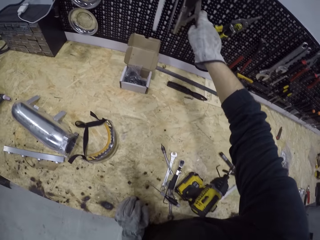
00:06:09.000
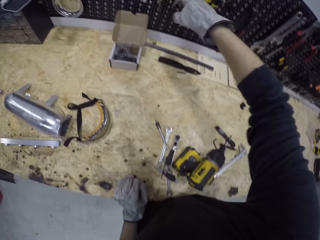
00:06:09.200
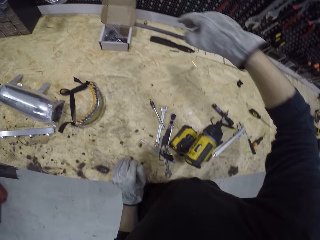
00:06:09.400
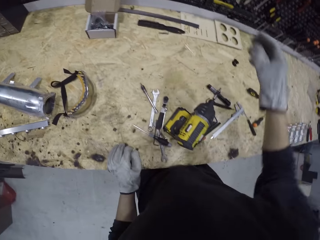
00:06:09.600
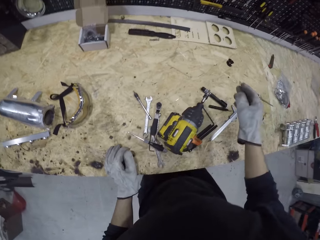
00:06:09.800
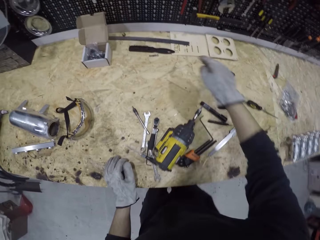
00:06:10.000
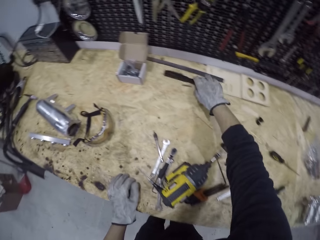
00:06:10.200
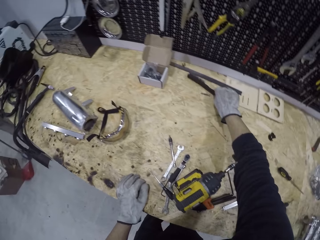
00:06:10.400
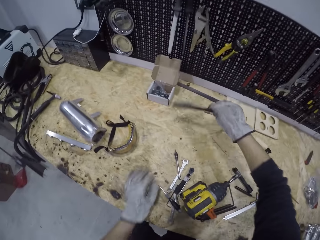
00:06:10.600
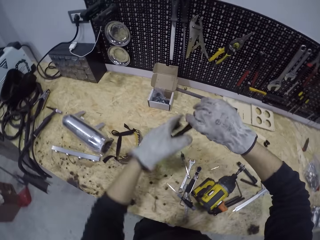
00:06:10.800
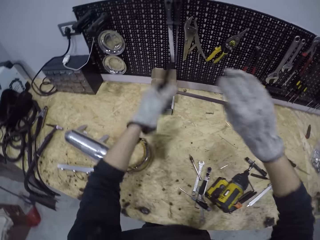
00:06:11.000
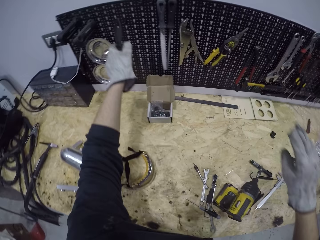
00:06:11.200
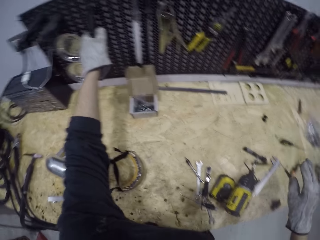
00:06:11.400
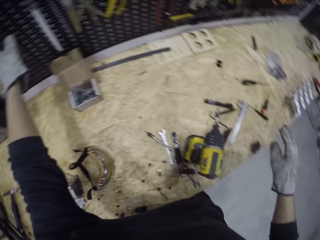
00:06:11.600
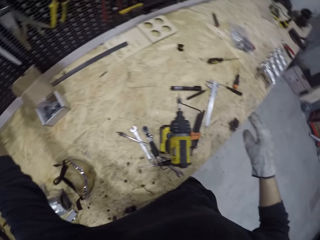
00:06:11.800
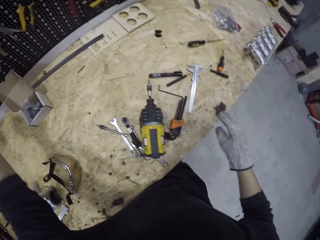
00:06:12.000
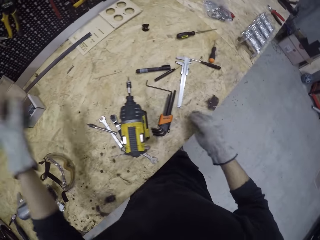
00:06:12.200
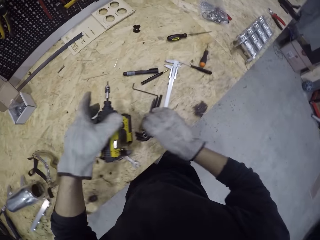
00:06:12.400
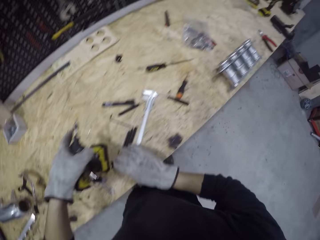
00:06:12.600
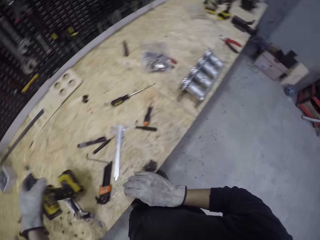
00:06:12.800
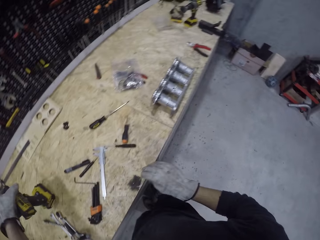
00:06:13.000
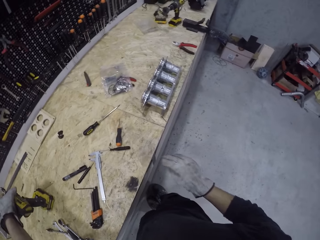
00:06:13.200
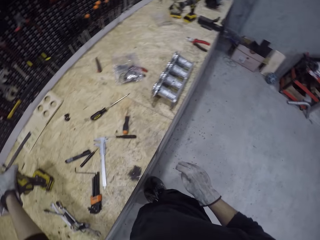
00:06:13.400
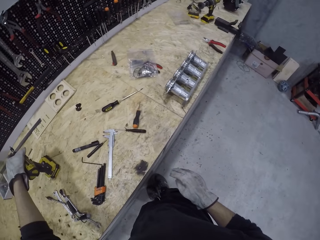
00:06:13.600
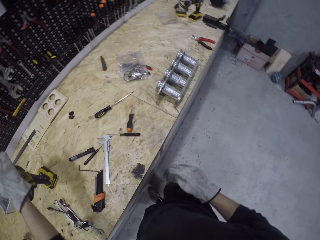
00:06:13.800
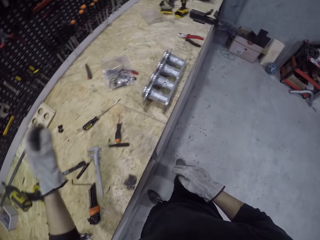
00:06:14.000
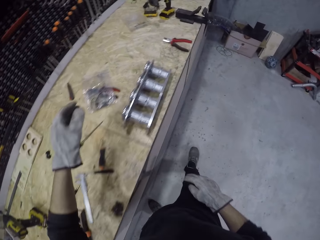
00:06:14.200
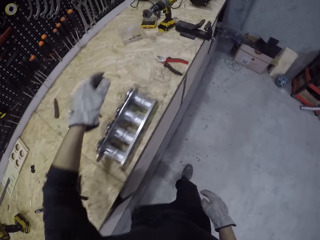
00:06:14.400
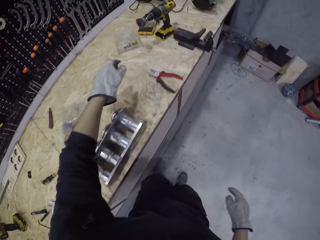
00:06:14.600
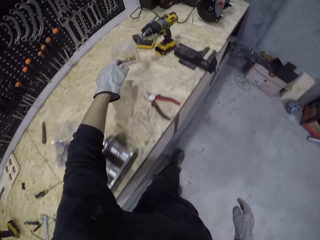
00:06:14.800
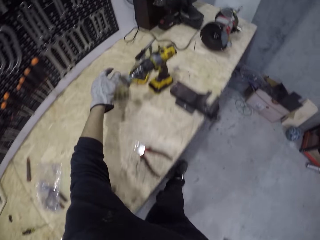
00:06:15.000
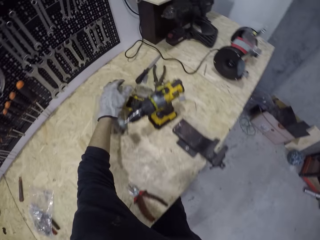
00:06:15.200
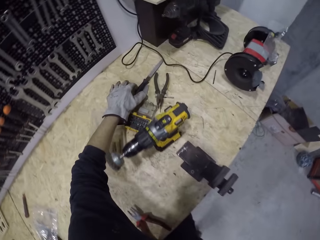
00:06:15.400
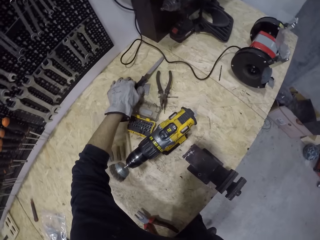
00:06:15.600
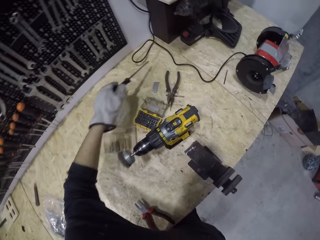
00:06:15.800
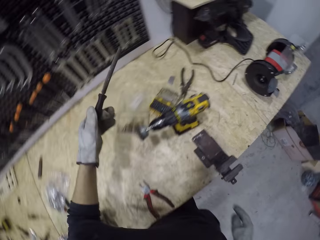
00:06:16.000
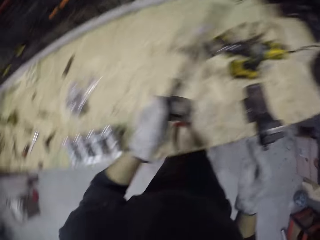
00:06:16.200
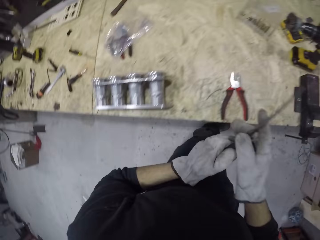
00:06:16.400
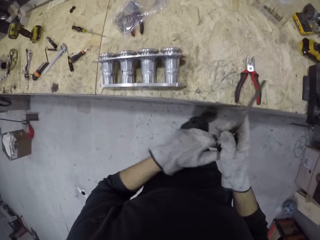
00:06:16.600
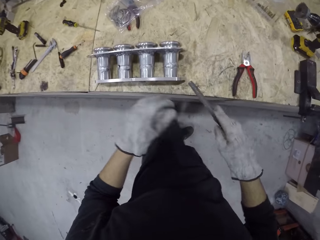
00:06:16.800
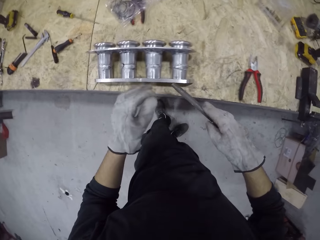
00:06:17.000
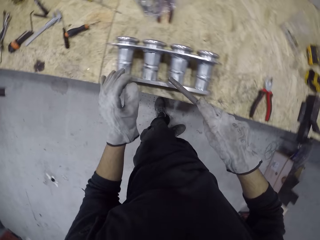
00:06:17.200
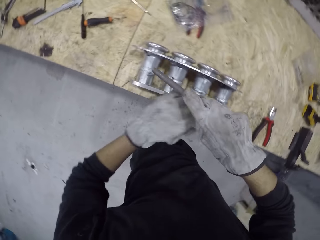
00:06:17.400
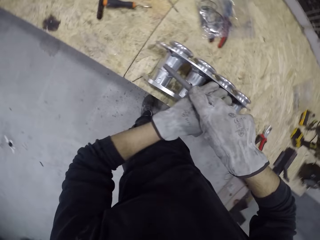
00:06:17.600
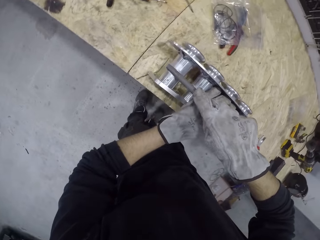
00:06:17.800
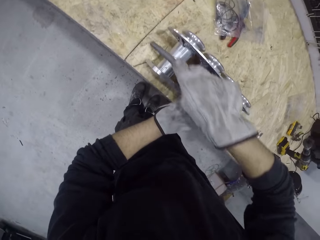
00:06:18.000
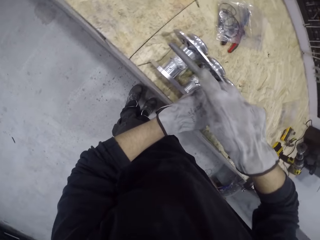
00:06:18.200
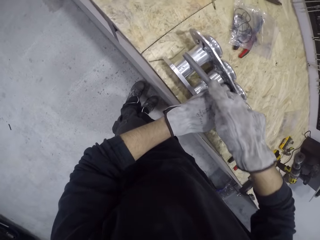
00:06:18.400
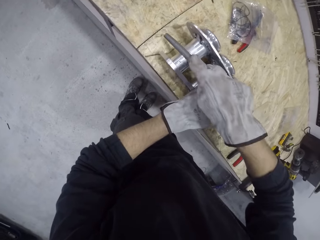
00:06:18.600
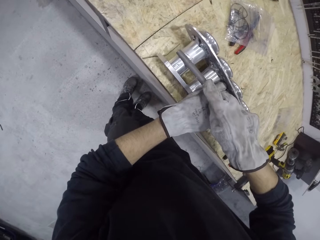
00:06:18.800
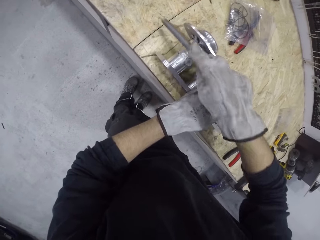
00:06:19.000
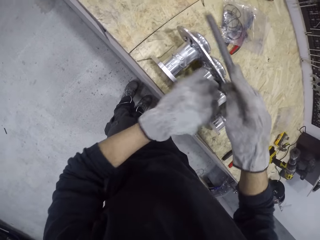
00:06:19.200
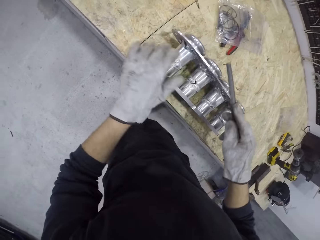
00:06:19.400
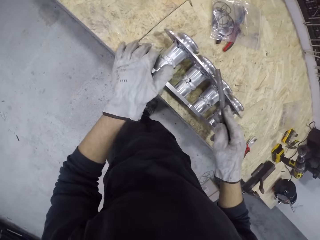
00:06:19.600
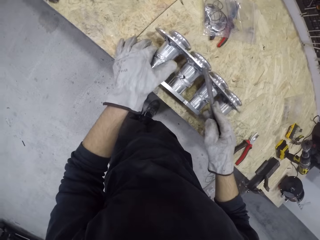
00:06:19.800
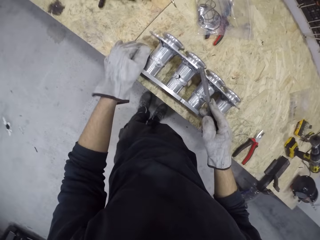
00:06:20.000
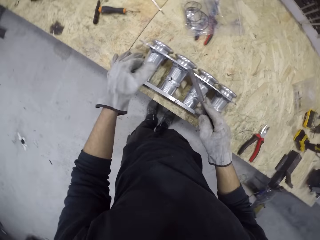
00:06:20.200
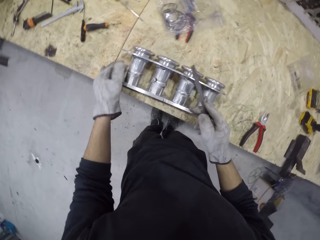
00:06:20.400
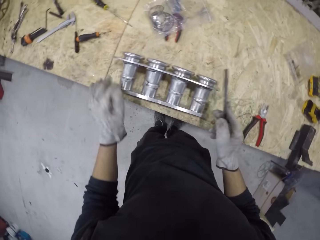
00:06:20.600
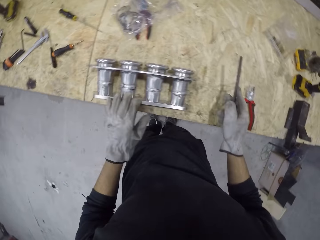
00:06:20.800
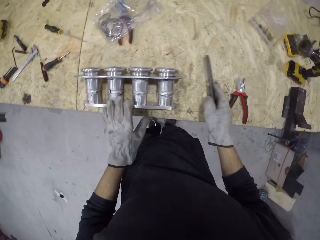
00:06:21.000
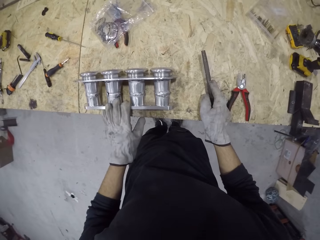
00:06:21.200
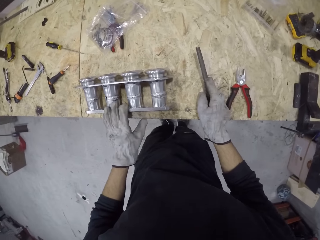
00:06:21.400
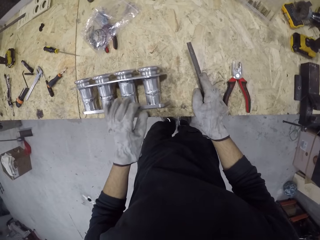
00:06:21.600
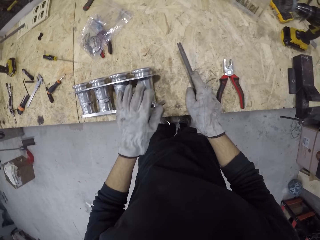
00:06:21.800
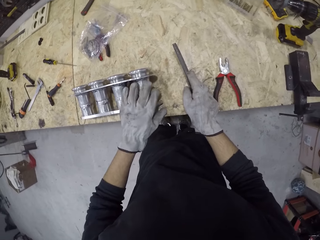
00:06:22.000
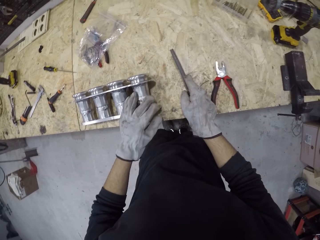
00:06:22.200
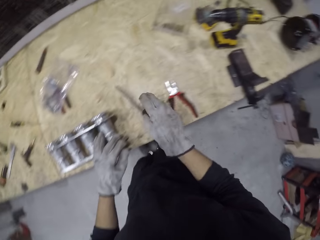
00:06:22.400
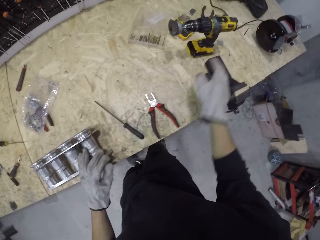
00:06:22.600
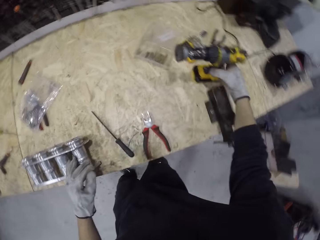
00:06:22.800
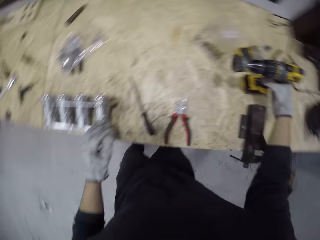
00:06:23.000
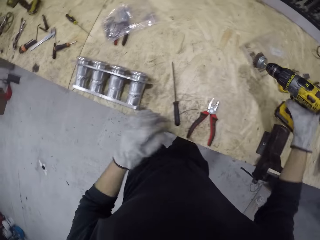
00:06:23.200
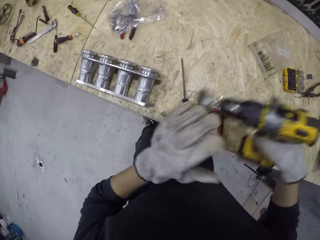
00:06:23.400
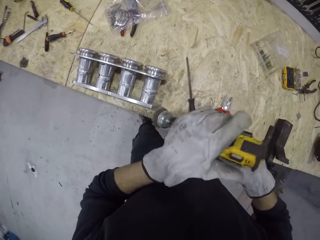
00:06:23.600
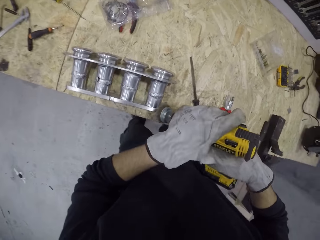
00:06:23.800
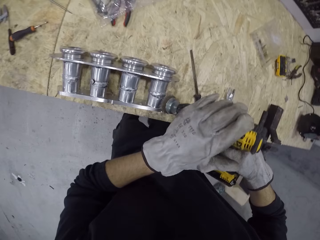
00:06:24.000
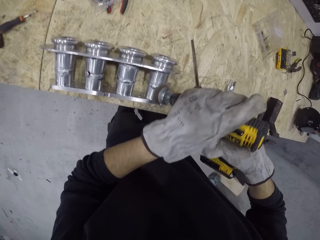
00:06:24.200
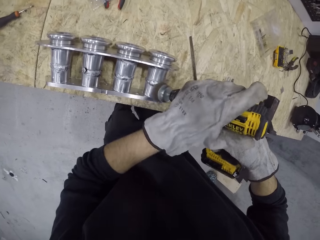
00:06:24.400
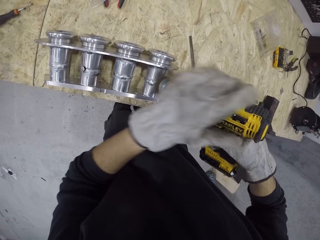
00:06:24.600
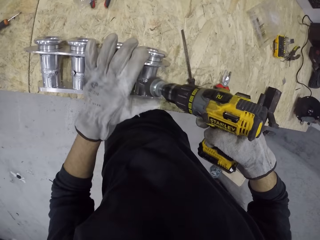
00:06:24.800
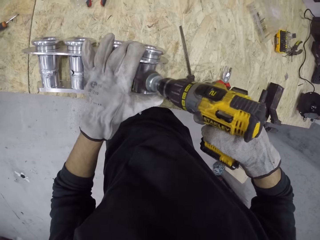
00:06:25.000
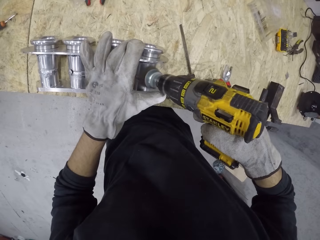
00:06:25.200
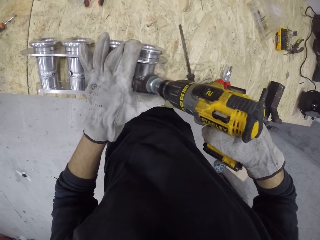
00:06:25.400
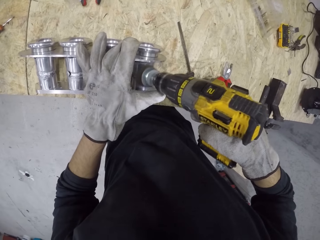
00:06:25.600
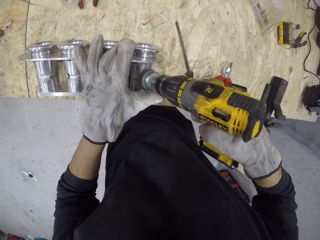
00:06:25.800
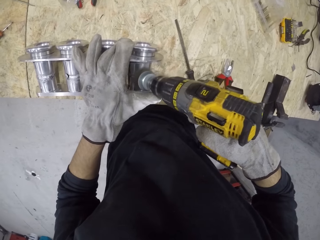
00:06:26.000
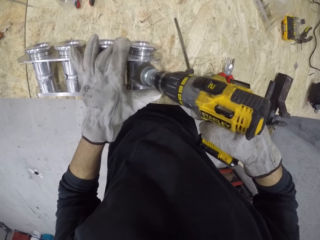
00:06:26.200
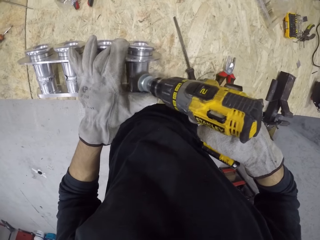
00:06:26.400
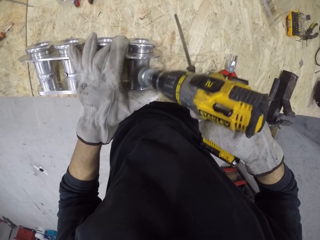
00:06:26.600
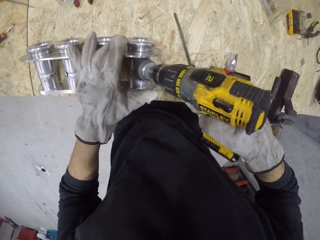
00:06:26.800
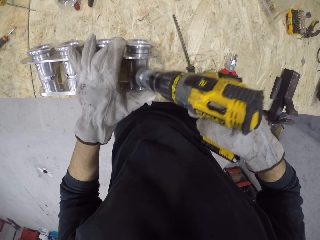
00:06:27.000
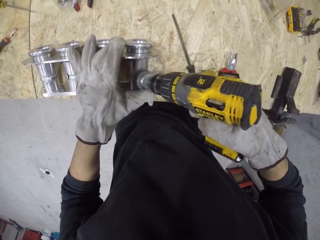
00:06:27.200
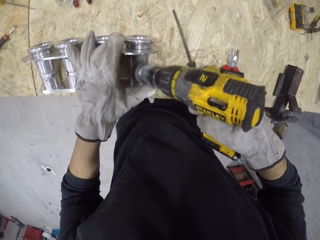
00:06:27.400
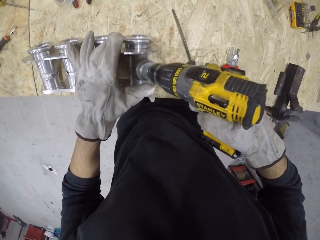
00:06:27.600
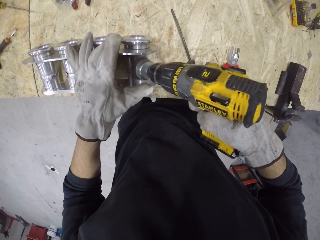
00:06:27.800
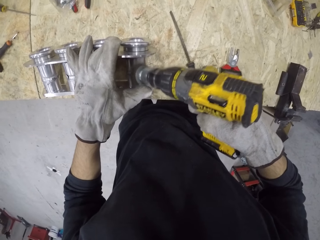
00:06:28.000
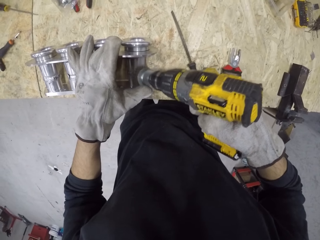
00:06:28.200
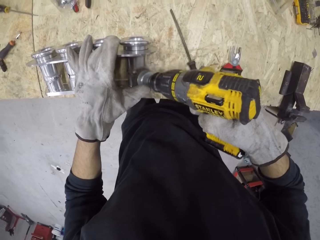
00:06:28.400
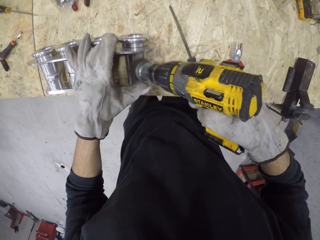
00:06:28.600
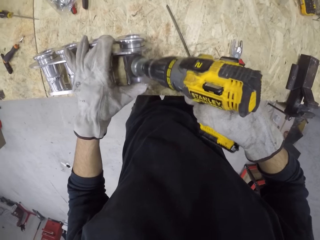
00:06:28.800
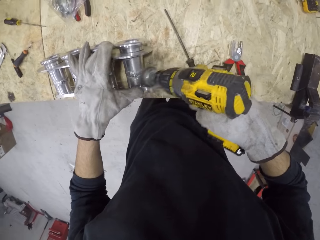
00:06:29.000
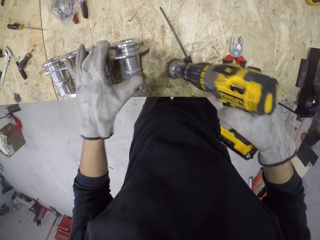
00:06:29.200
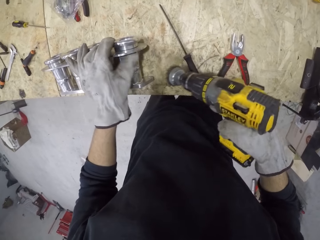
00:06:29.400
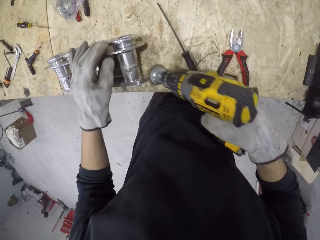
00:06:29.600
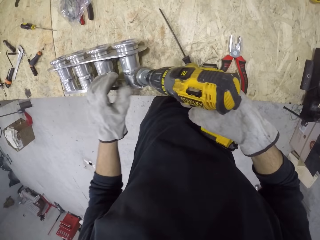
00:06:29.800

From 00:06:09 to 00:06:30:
The camera wearer picks a brush from the table with his right hand. He passes the brush from his right hand to his left hand. He hangs the brush on the rack with his right hand. He moves the metal polisher on the table with his left hand. He picks a file from the table with his left hand. He passes the file from his left hand to his right hand. He smoothens the manifold with the file in his right hand. He cleans the manifold with his left hand. He drops the file on the table with his right hand. He picks the metal polisher from the table with his right hand. He turns on the metal polisher with his left hand. He polishes the manifold with a brush bit attached to the hand drill.
